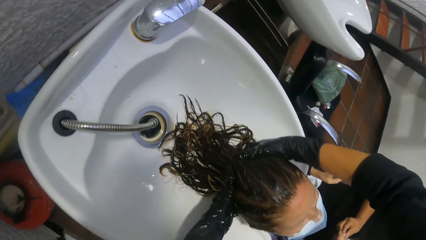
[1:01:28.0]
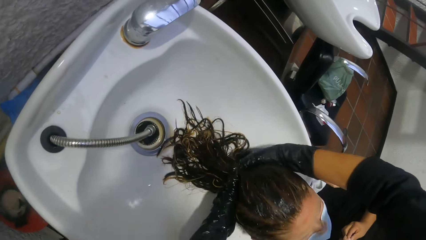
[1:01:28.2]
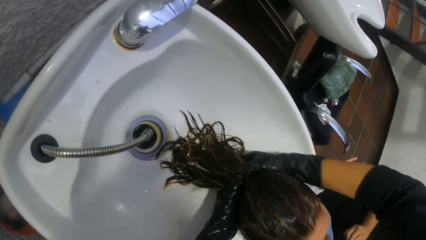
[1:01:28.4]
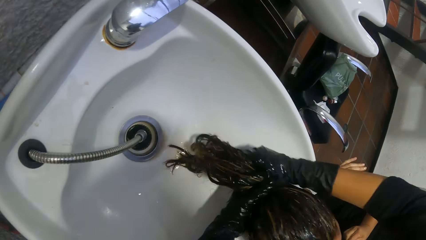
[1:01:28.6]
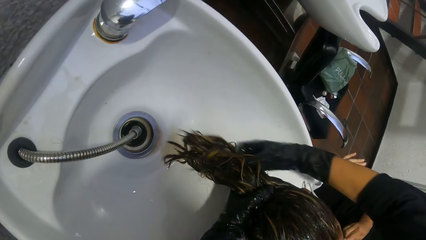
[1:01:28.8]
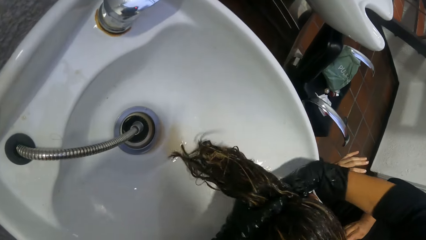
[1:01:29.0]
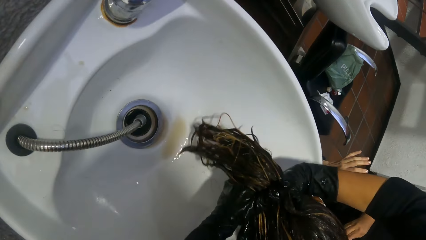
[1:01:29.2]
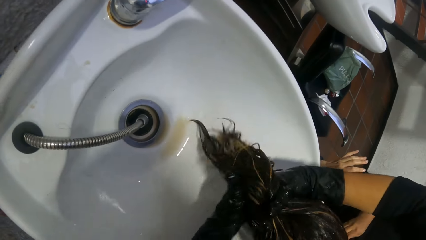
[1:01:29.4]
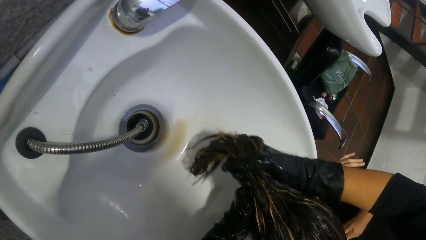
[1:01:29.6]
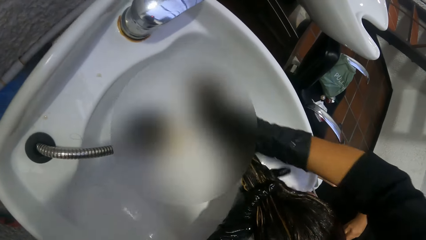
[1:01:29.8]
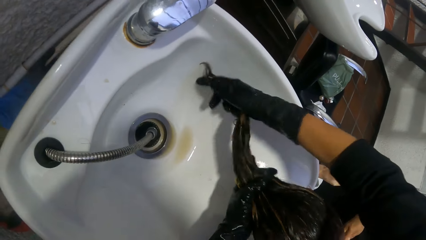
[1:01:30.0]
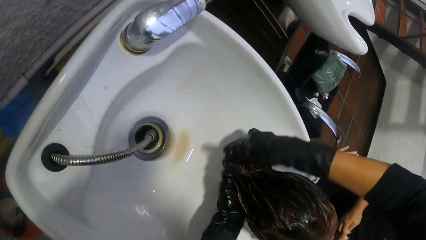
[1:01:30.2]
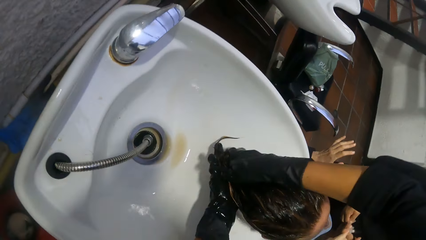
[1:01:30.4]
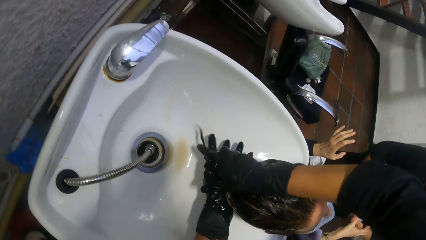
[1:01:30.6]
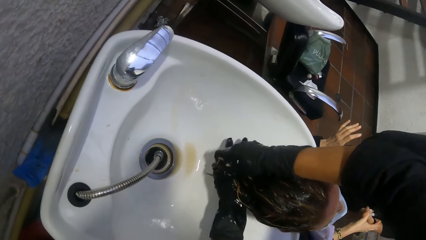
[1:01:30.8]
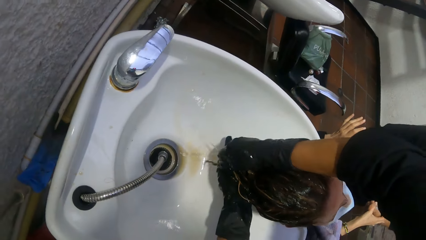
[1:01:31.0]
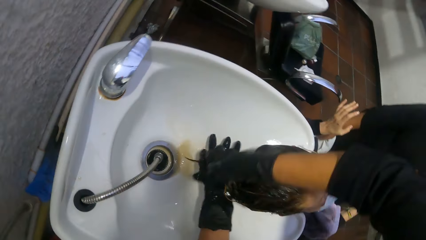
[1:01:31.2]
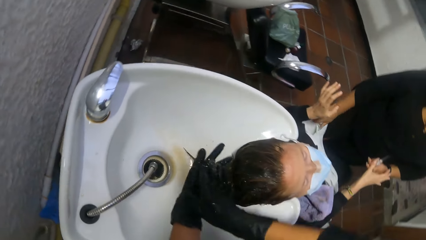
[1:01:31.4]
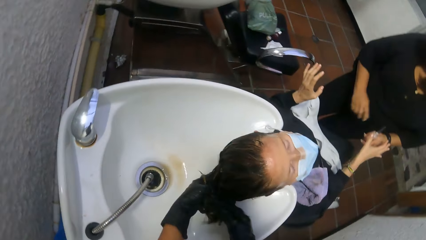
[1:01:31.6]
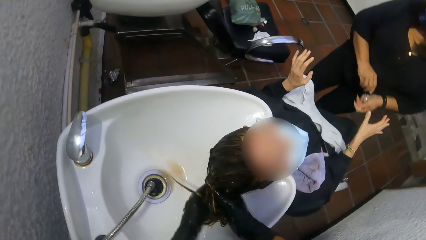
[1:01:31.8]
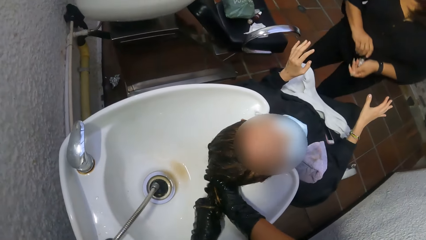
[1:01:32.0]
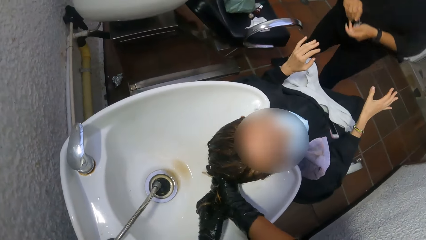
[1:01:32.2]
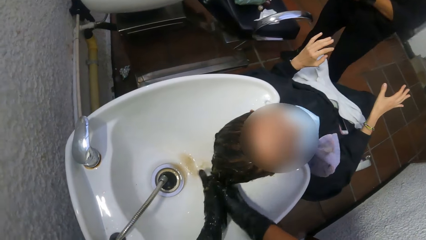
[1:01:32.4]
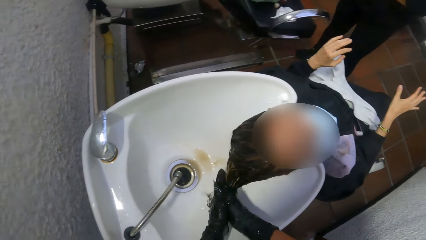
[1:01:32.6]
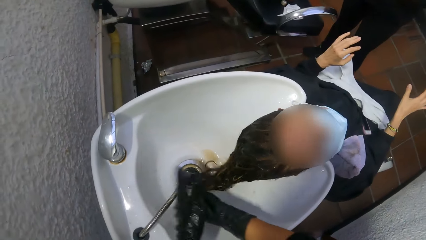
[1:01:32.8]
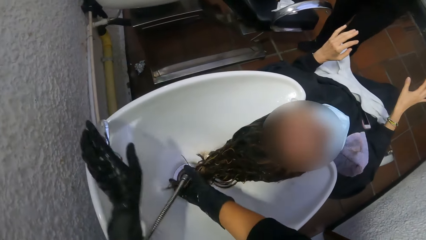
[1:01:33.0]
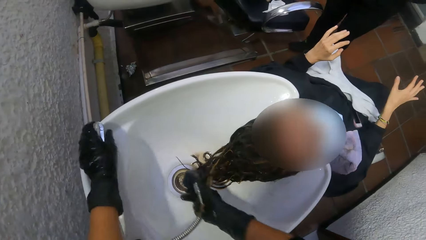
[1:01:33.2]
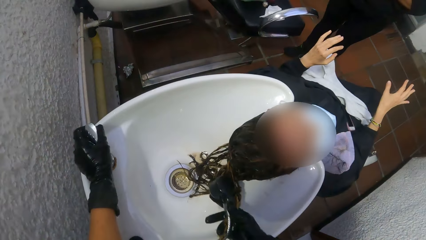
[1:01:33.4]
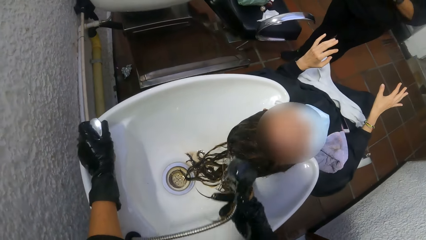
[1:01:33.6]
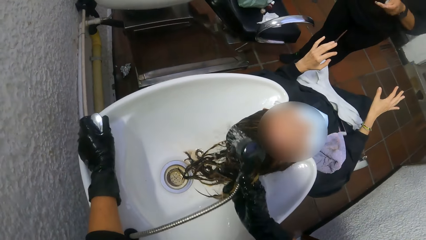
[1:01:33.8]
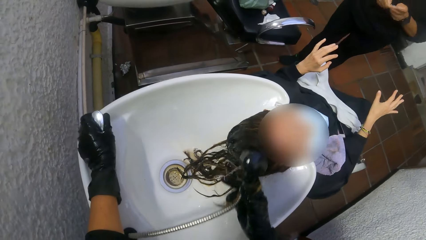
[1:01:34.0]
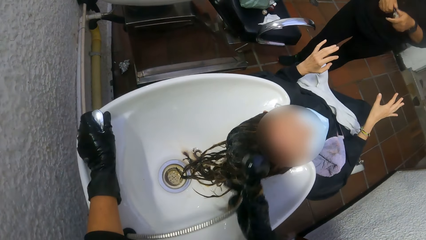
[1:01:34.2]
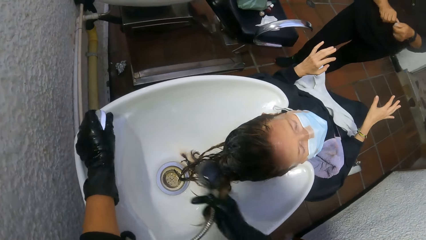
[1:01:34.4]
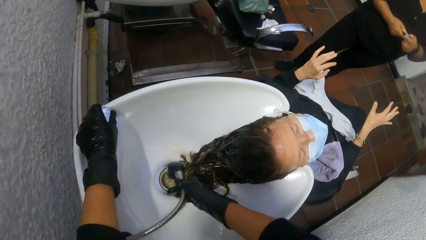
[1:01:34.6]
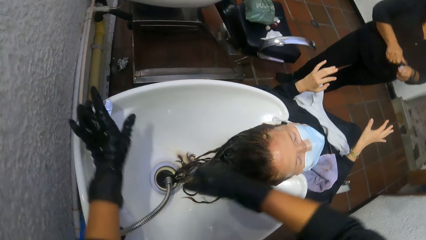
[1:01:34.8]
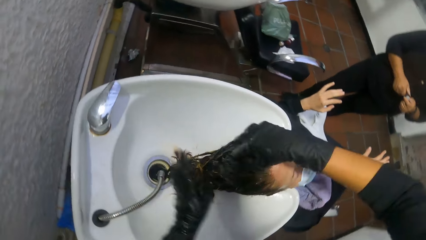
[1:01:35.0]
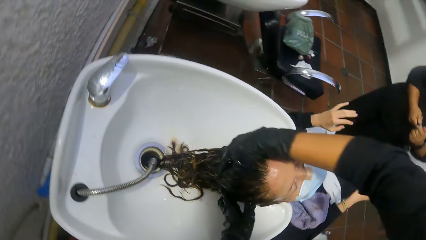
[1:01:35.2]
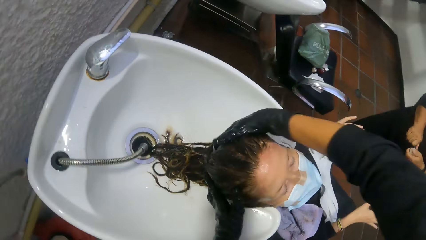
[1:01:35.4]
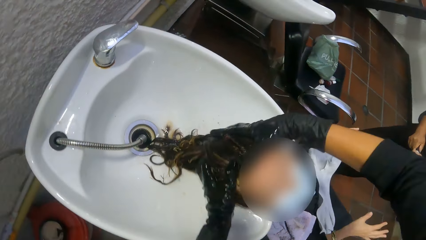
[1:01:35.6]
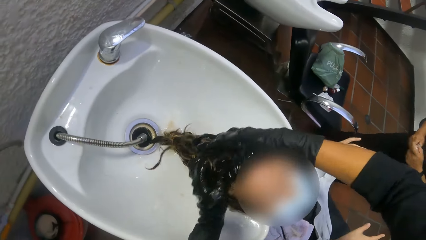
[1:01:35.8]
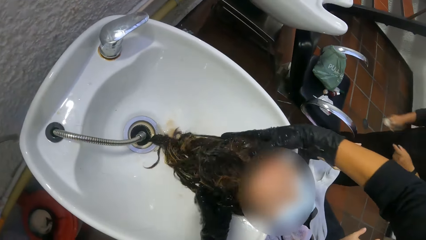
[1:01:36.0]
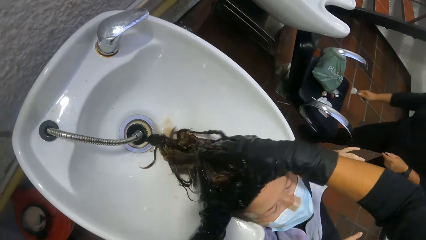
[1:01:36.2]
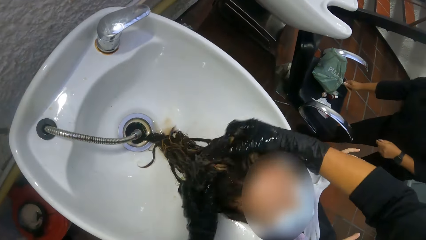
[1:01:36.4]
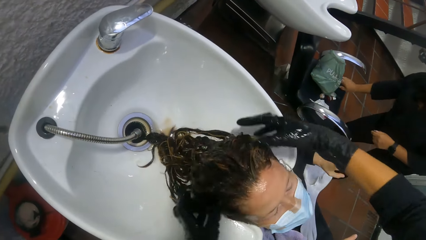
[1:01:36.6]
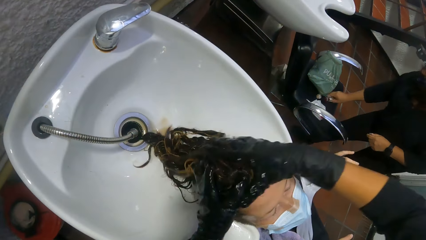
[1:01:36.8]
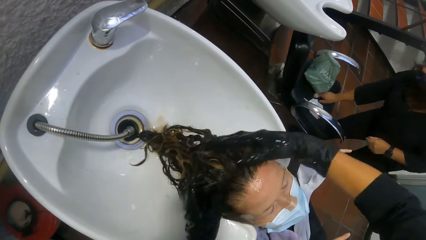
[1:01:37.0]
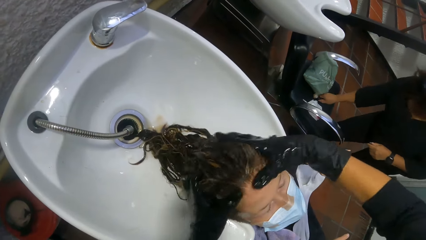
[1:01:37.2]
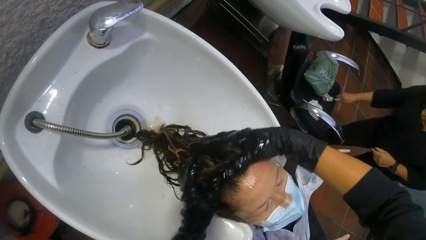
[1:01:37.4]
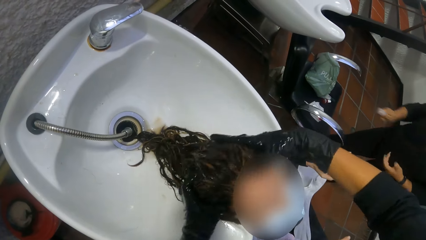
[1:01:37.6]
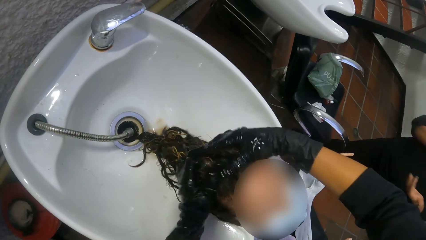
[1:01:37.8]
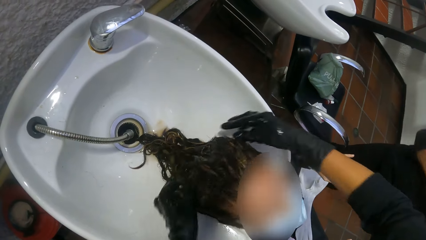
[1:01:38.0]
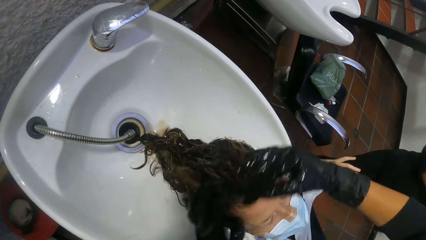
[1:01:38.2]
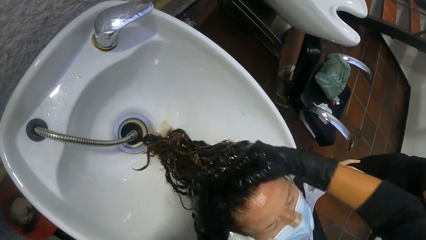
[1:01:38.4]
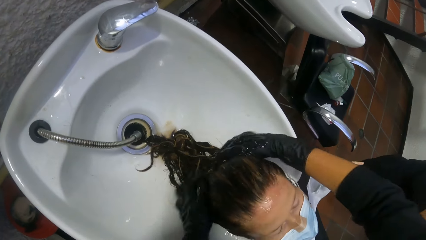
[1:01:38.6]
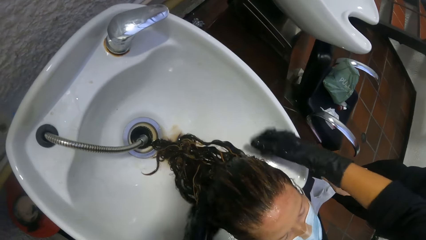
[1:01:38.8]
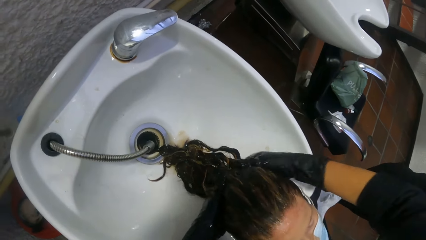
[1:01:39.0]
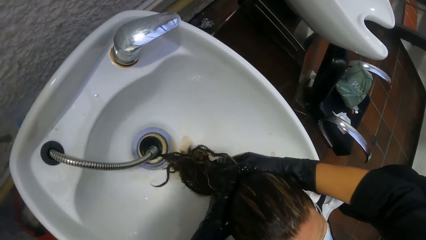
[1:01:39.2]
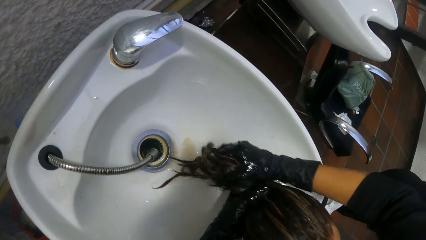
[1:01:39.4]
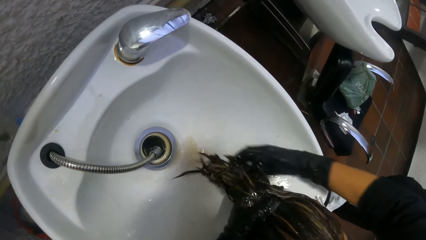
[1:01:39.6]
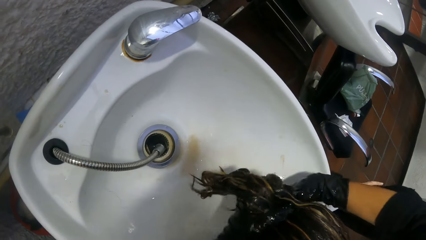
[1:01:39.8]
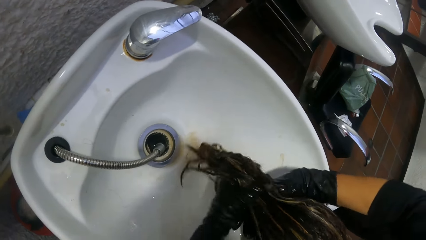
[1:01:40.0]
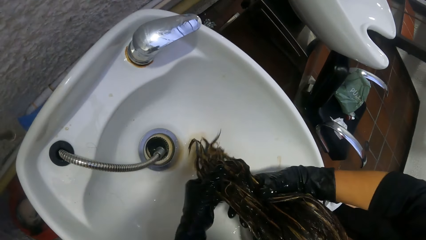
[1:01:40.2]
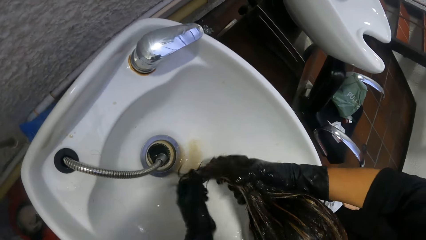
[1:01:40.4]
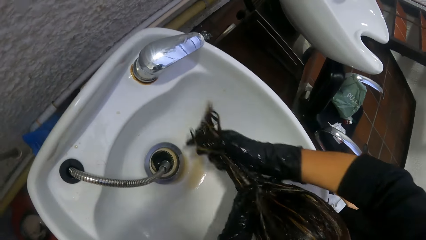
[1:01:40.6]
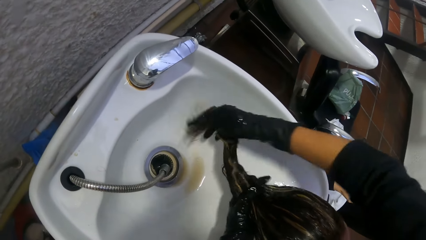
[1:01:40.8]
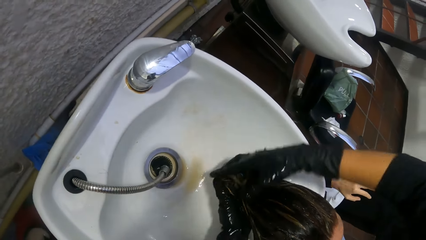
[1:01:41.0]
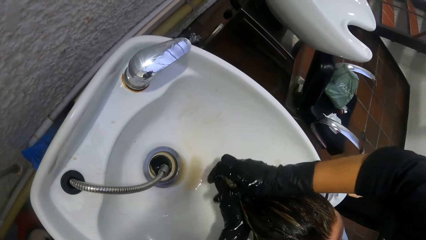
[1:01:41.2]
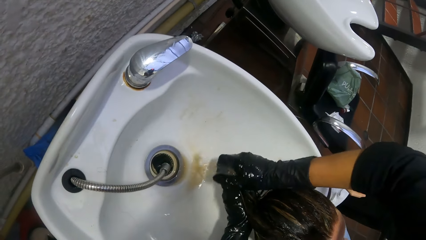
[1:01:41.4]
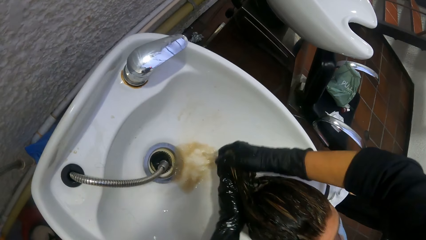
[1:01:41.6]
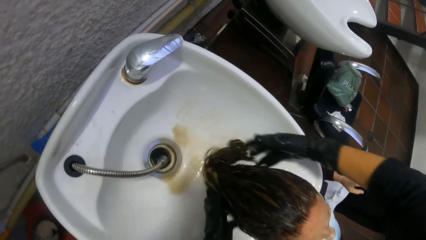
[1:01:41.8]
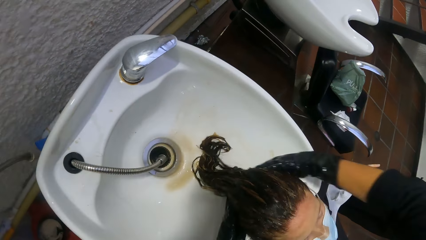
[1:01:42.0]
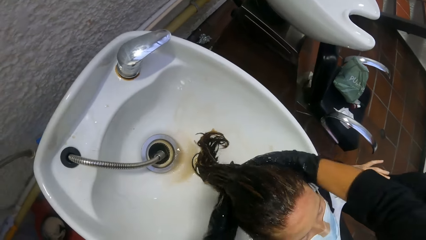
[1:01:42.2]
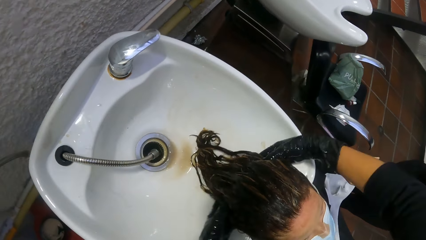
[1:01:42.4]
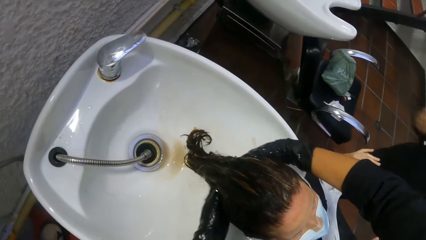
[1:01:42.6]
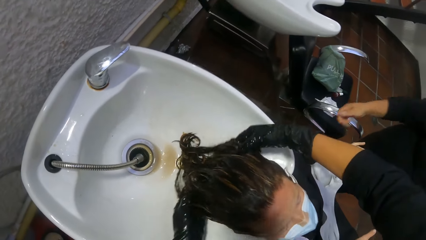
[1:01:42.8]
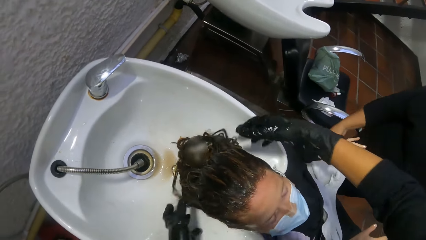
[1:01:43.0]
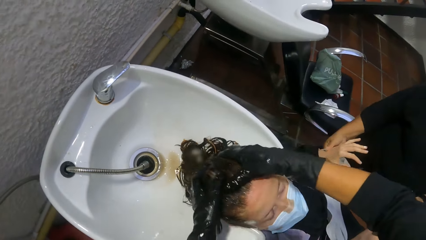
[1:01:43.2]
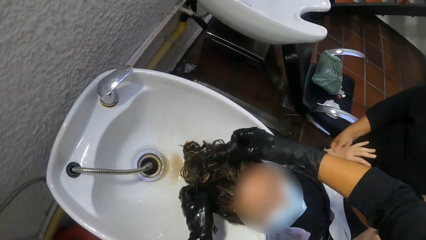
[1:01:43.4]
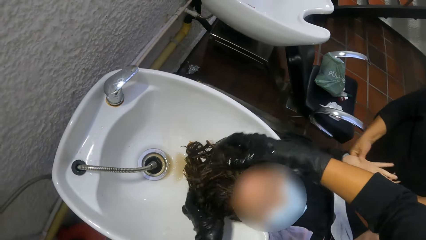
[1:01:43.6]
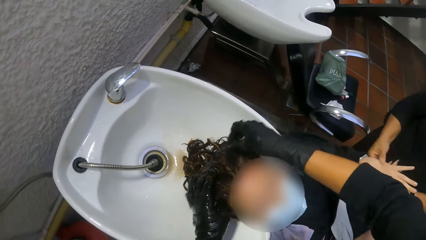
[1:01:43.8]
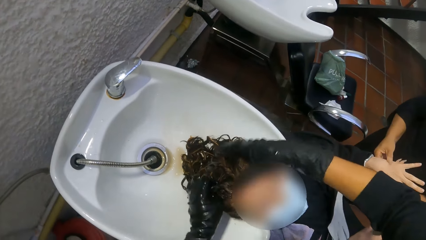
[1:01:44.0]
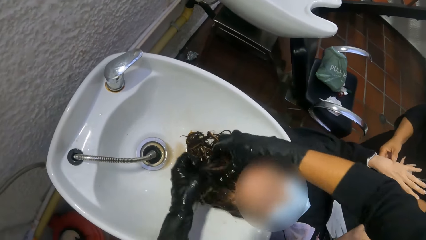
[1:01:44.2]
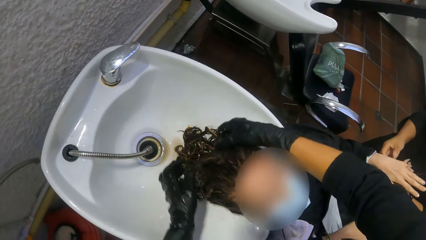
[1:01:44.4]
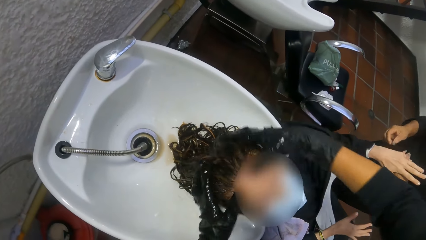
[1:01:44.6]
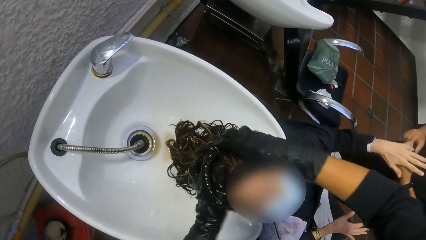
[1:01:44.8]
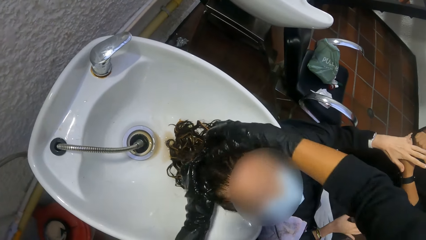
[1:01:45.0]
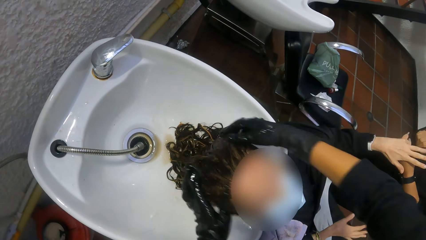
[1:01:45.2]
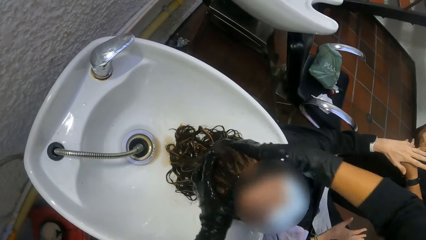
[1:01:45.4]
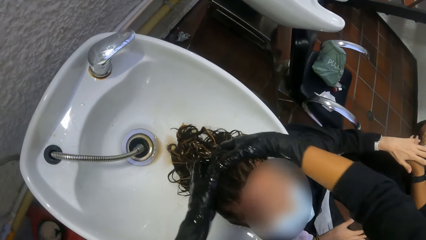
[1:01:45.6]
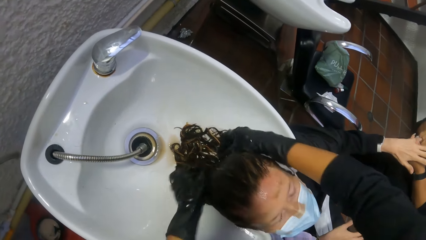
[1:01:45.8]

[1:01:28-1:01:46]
The camera wearer squeezes a woman's hair with her hands. She picks the faucet from the salon basin with her right hand, pulls a lever on the salon basin with her left hand, and turns on the tap. Another woman closes the manicure bottle in her hands. The camera wearer drops the faucet in her right hand in the salon basin. She washes the first woman's hair with her hands. The other woman places the manicure bottle on the salon chair with her right hand and picks a manicure bottle from the salon chair with her right hand.
